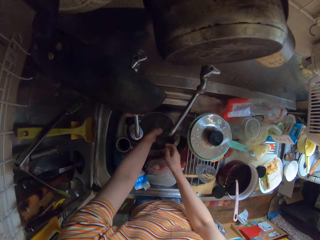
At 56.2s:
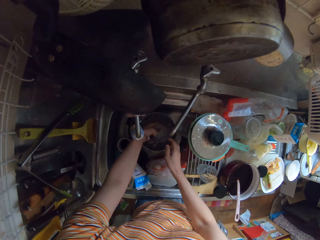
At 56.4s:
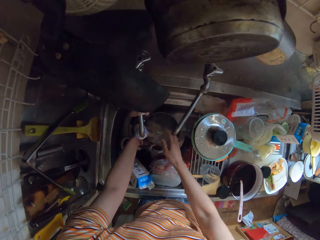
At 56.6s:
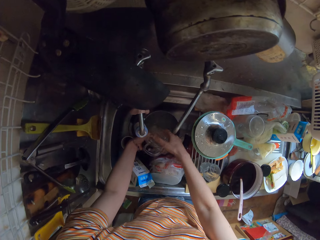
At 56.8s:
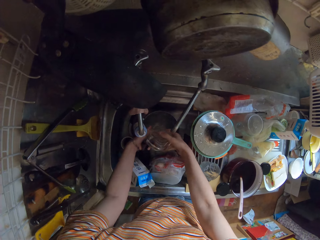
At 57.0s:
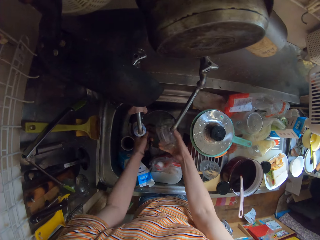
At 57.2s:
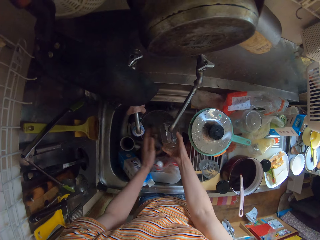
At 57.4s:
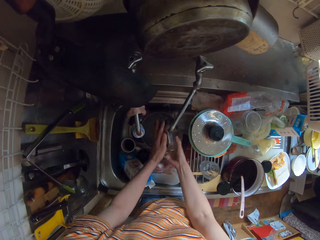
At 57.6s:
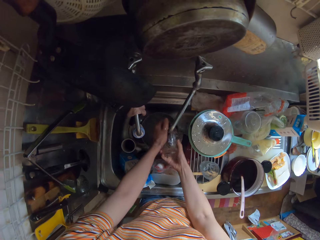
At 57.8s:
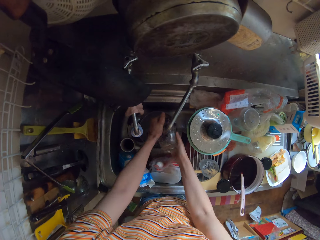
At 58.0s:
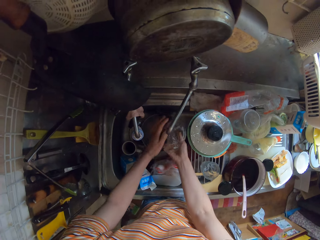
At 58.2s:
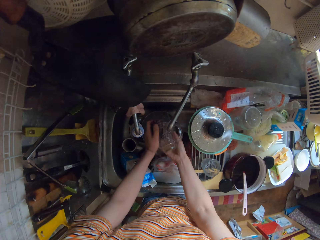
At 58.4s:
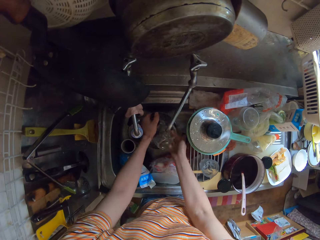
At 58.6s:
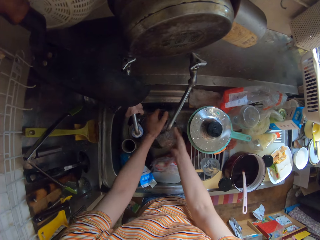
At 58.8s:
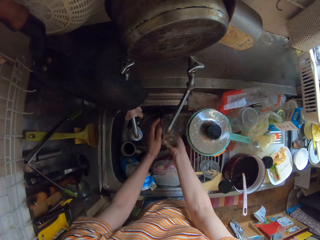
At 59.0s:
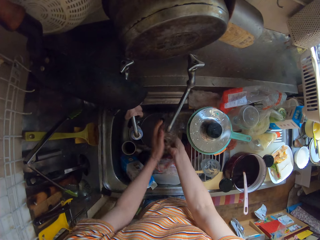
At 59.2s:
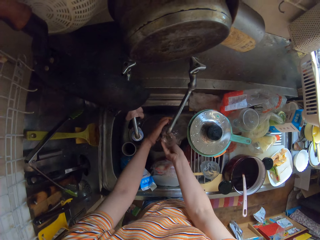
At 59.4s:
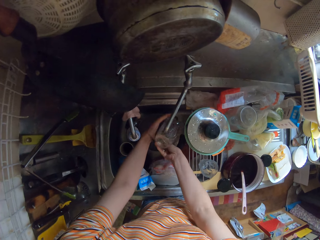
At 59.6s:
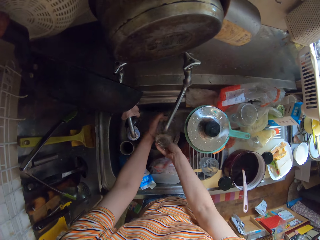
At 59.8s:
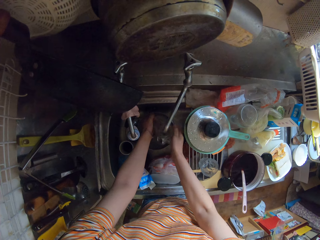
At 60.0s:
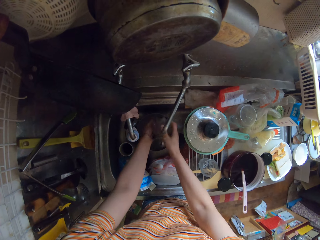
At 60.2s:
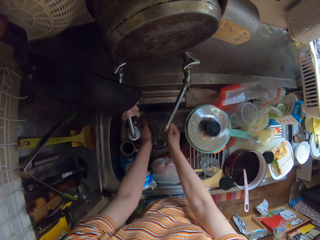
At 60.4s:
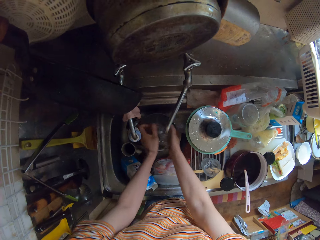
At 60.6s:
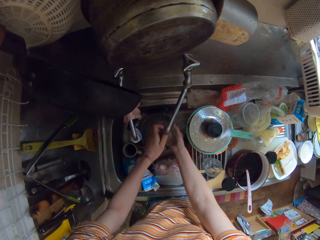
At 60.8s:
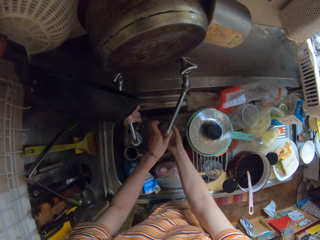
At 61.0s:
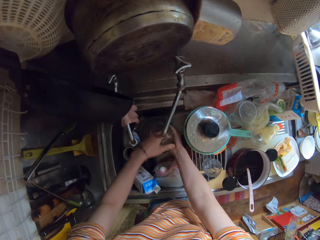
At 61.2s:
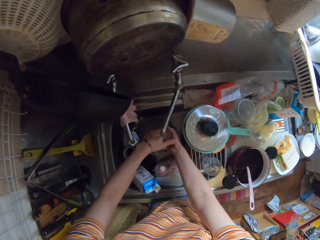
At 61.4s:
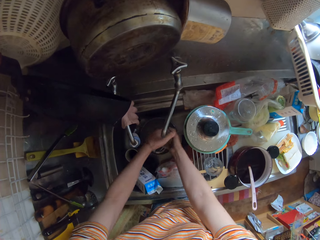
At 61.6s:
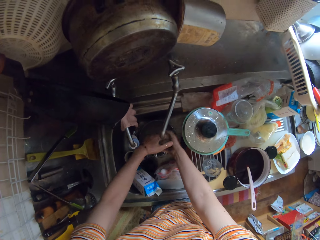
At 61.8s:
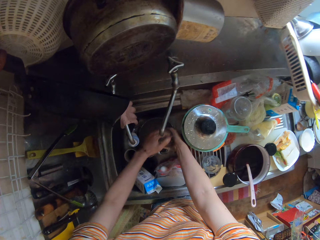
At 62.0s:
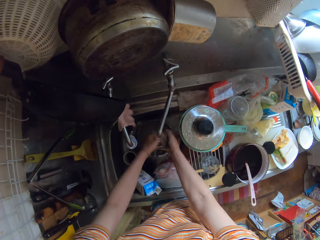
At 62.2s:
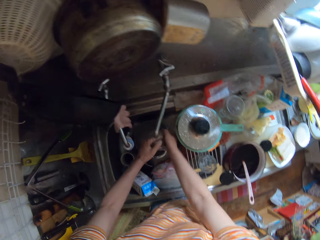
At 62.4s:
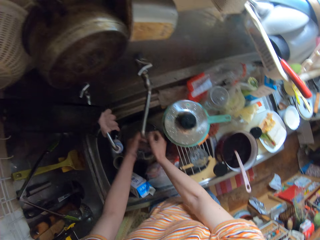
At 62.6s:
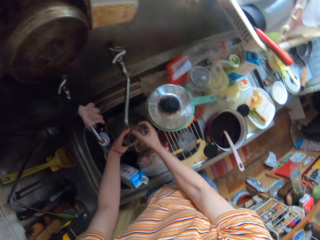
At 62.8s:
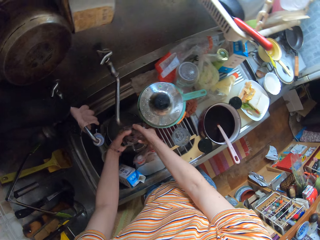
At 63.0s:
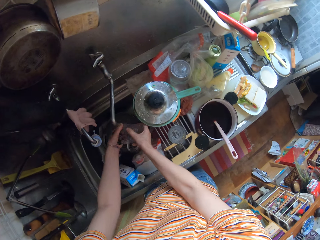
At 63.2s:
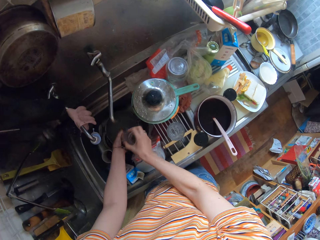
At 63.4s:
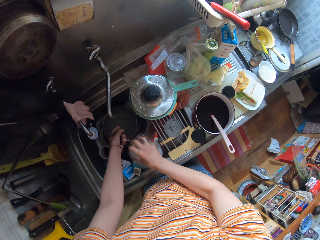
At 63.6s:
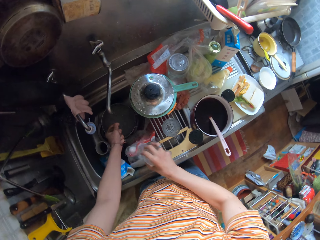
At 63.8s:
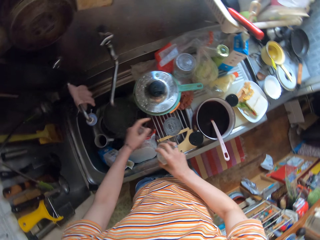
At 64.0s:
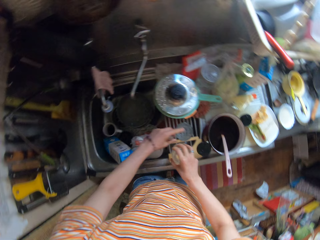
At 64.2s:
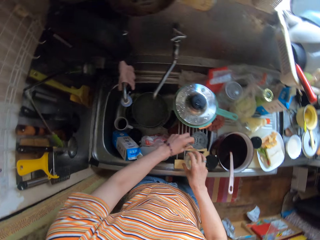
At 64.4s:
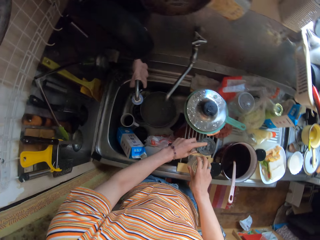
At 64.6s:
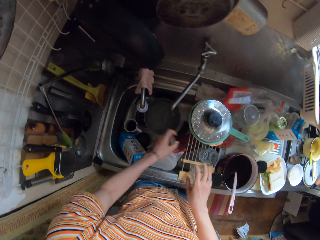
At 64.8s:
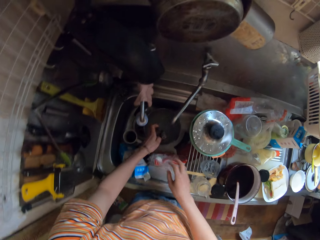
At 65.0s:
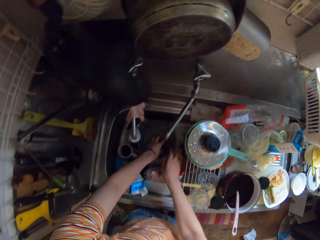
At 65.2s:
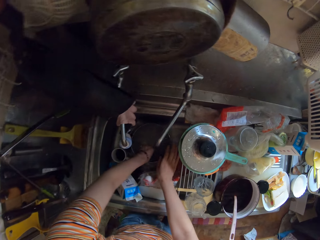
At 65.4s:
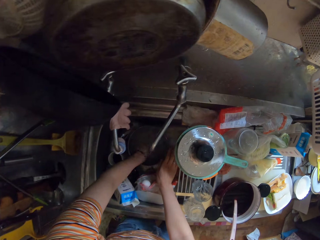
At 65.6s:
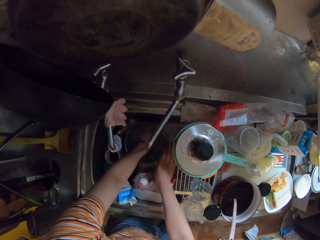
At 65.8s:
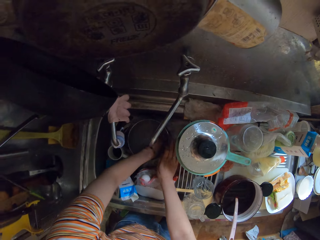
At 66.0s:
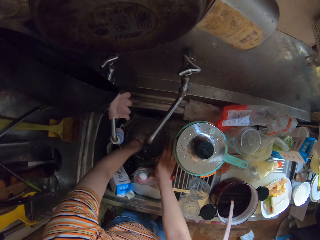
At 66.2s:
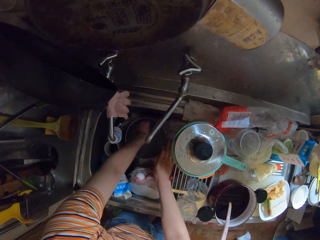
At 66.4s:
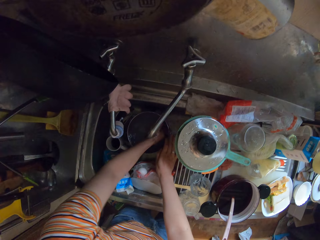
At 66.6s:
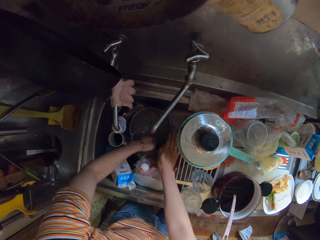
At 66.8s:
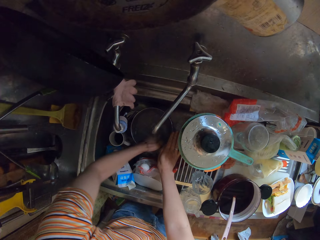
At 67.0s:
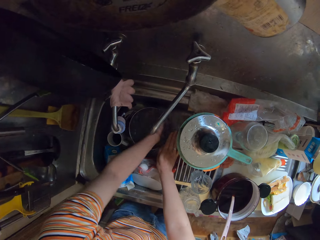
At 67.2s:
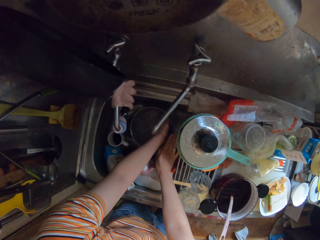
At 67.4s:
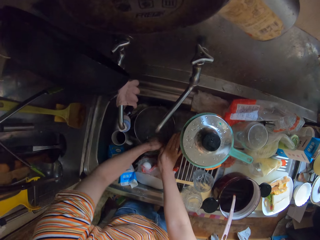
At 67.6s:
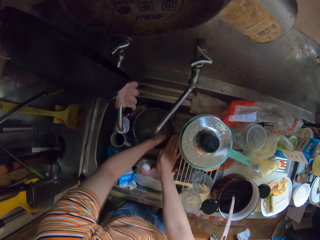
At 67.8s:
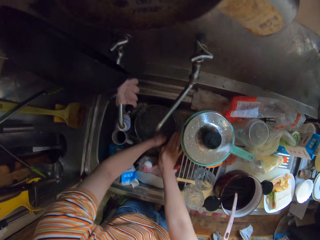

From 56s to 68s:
The camera wearer picks a glass cup from the pot in the wash sink. They adjust the glass cup on the kitchen surface and drop the glass cup on the kitchen surface.

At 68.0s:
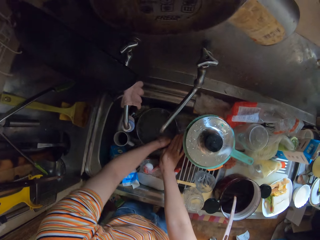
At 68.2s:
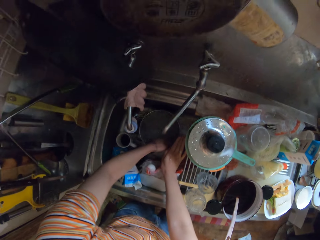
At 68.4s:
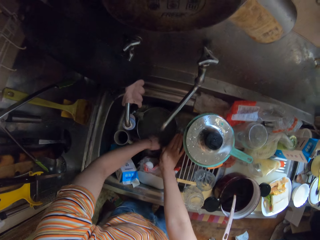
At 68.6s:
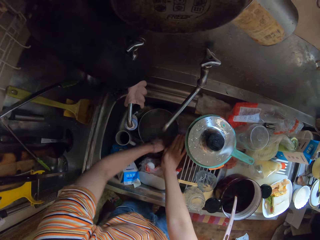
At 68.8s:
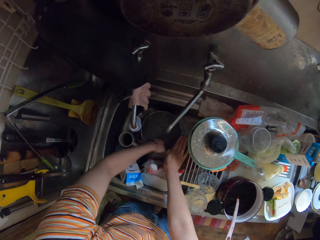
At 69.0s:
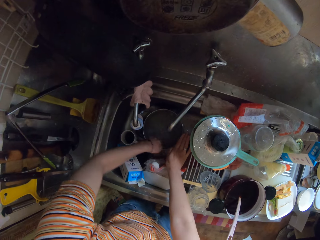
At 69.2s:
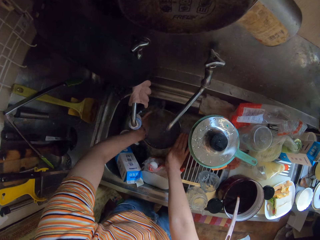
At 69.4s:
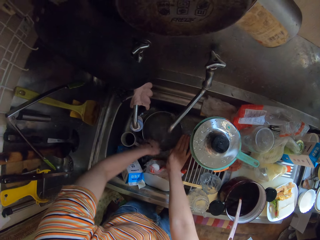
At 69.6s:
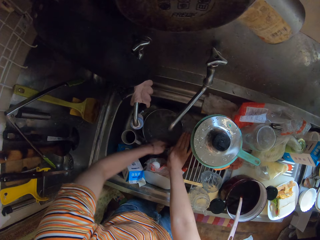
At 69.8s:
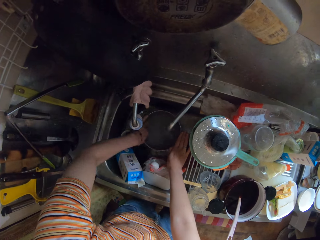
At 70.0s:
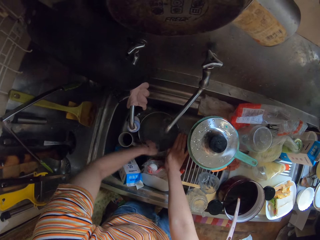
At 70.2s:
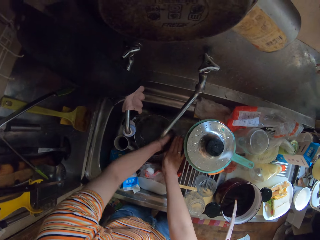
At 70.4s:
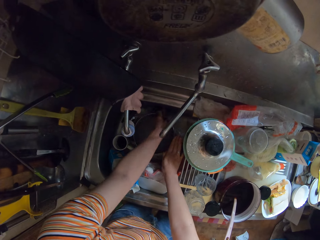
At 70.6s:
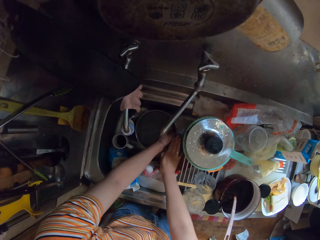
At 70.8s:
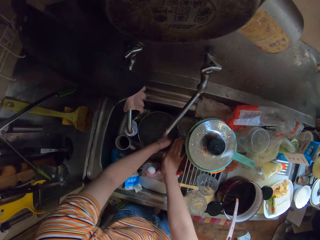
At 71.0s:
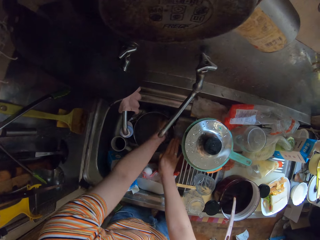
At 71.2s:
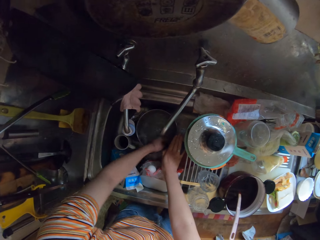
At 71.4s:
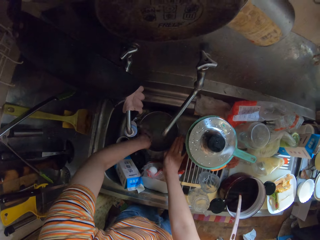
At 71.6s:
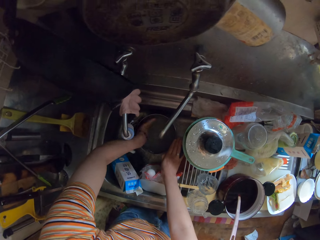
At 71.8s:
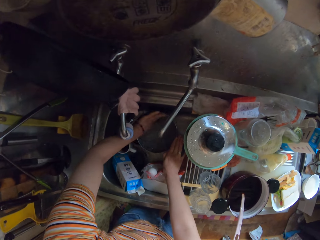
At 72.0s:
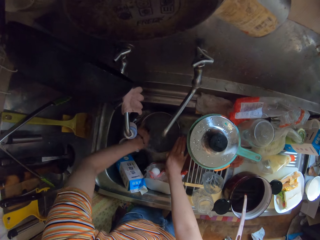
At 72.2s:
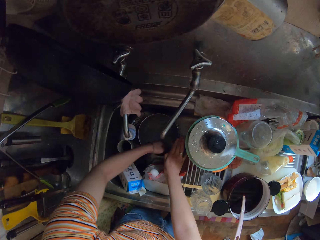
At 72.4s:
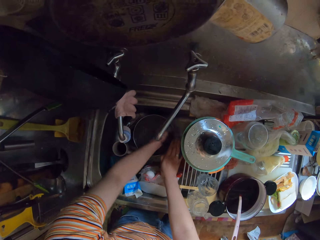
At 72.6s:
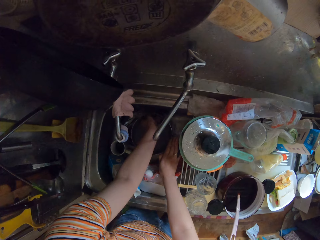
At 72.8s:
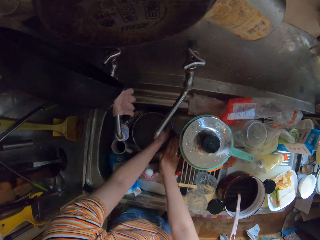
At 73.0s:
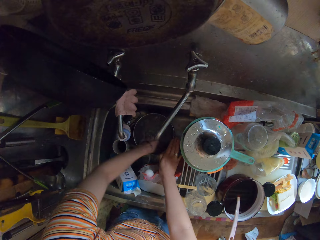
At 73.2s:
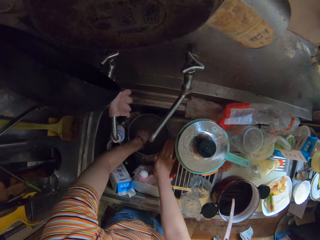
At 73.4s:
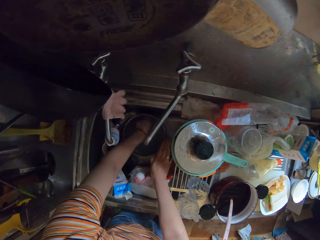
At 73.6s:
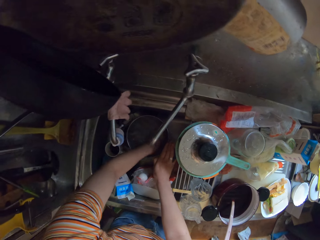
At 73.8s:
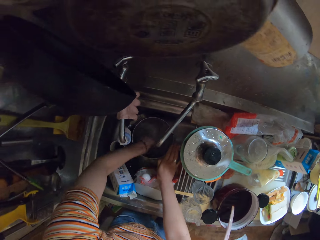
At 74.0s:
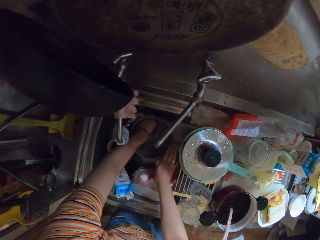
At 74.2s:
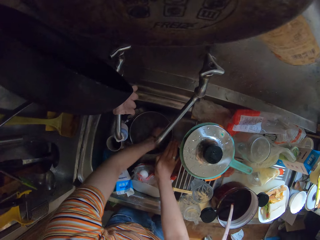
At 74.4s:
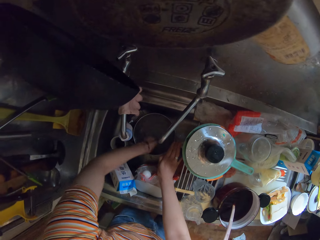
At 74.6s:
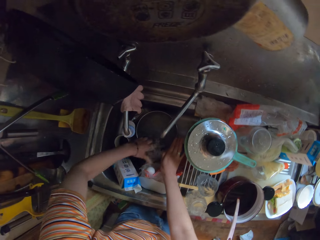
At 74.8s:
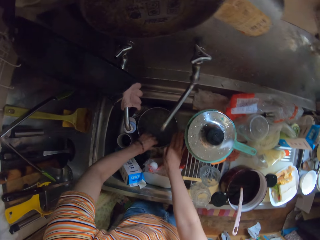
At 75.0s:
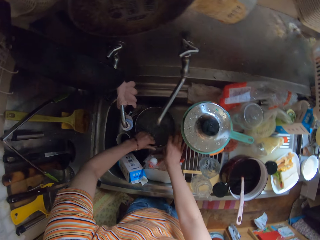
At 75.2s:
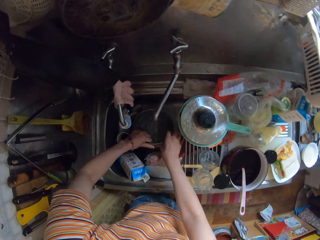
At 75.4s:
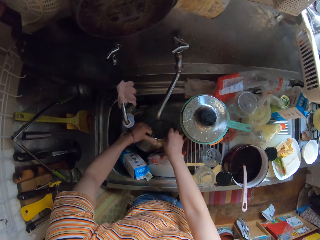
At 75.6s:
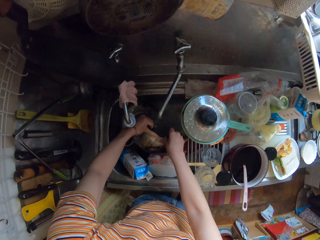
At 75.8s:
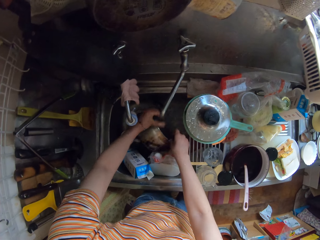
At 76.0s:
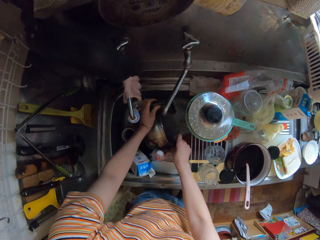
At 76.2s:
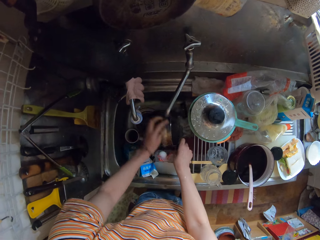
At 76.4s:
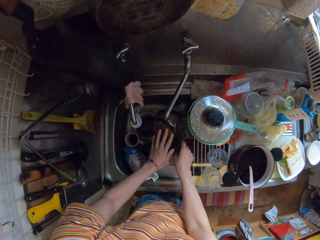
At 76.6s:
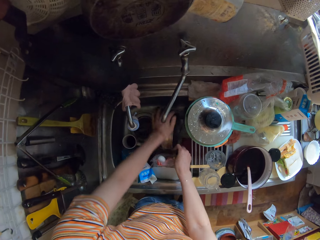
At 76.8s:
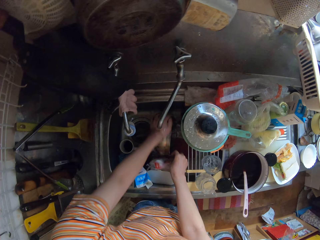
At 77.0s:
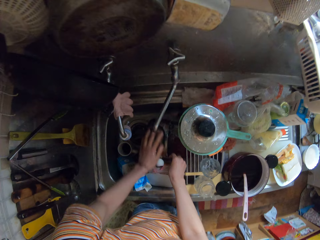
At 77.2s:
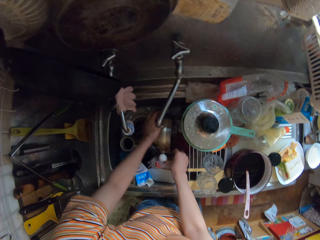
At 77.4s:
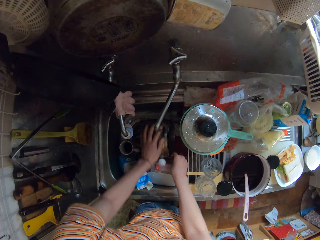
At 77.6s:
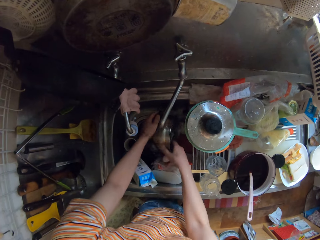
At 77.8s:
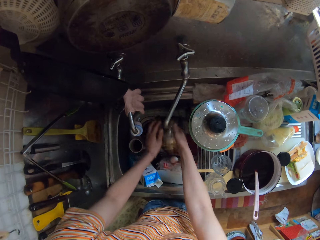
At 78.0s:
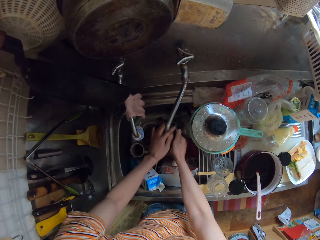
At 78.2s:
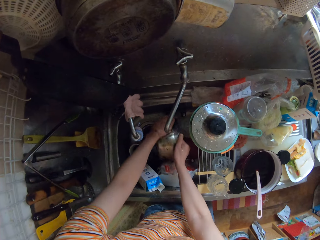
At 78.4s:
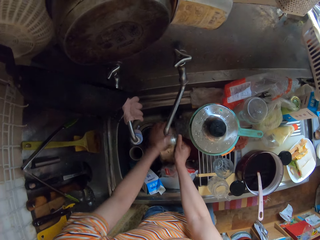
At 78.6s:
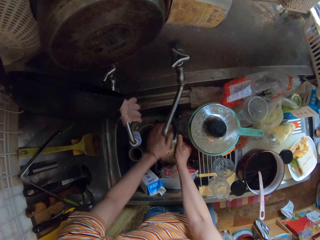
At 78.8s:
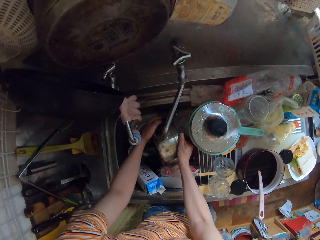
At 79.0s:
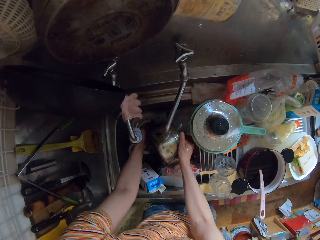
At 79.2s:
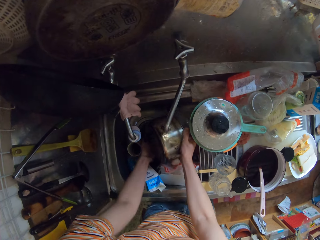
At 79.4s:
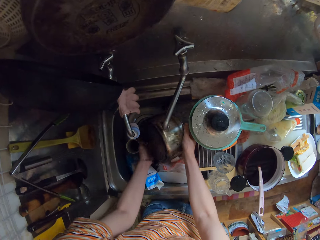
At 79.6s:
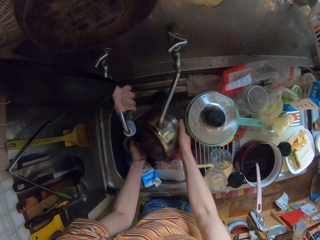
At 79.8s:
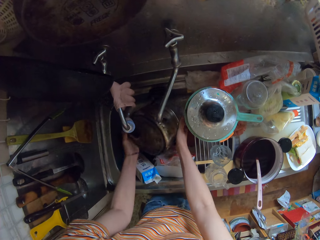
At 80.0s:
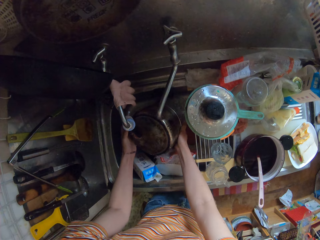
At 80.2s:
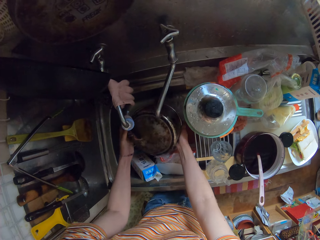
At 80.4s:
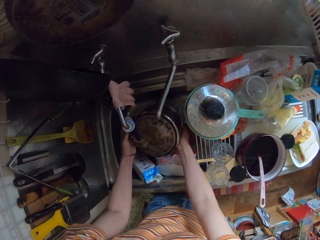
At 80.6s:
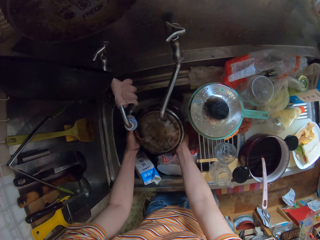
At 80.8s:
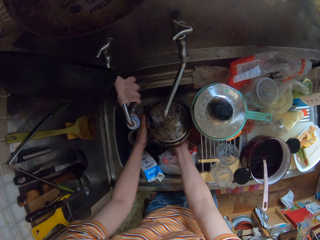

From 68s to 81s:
The camera wearer rinses the pot in the wash sink.
